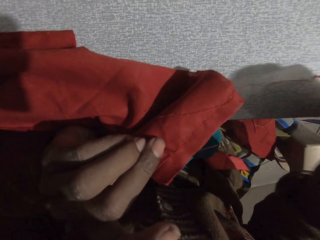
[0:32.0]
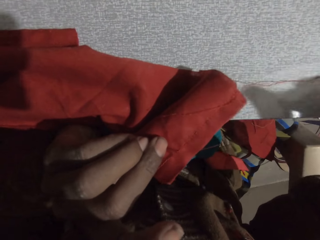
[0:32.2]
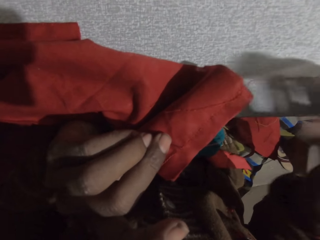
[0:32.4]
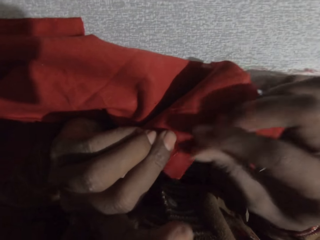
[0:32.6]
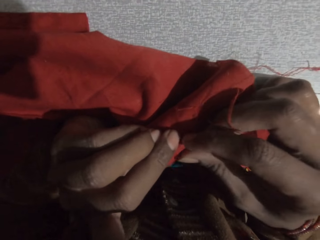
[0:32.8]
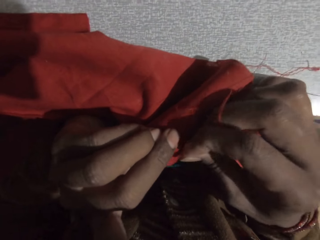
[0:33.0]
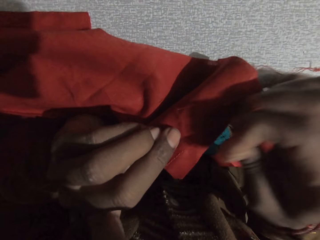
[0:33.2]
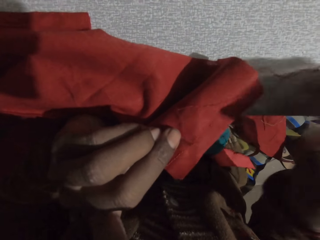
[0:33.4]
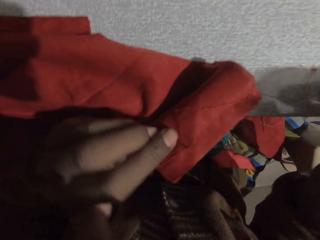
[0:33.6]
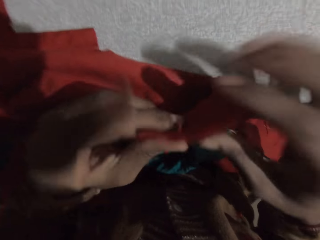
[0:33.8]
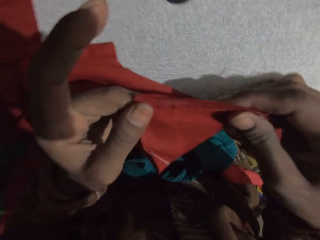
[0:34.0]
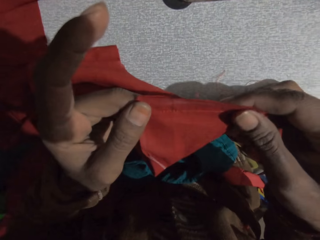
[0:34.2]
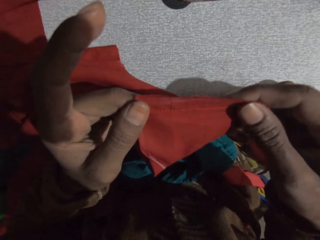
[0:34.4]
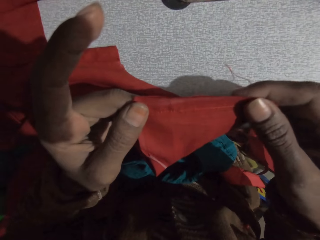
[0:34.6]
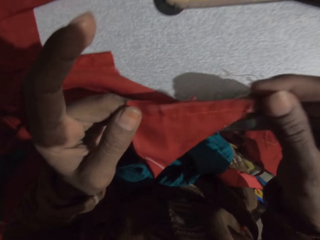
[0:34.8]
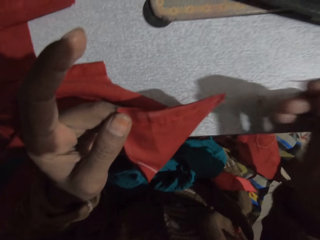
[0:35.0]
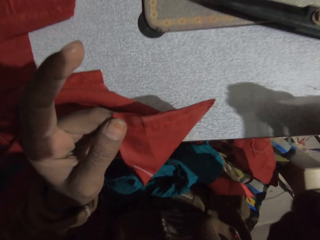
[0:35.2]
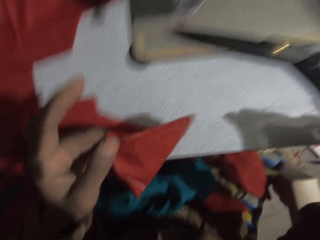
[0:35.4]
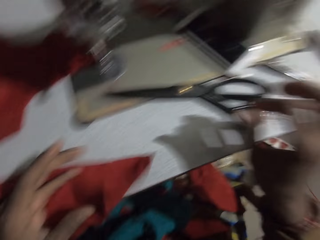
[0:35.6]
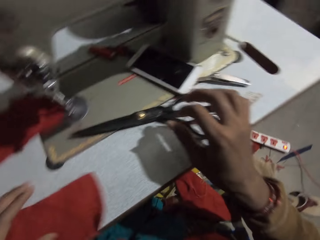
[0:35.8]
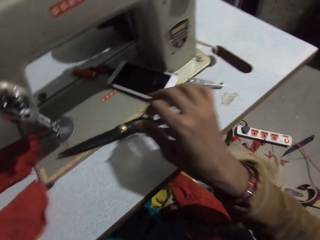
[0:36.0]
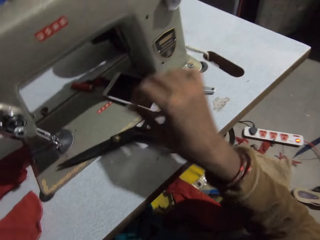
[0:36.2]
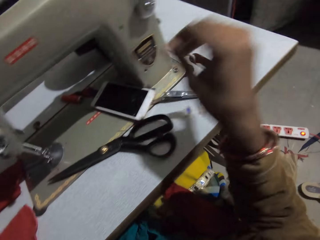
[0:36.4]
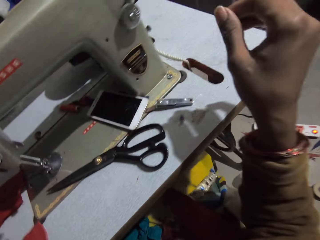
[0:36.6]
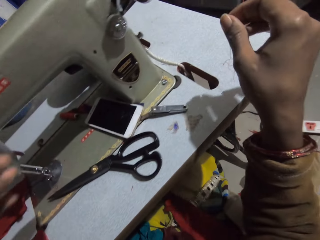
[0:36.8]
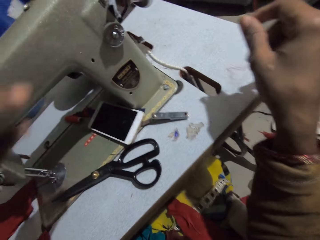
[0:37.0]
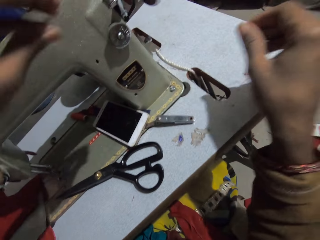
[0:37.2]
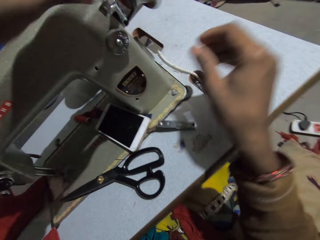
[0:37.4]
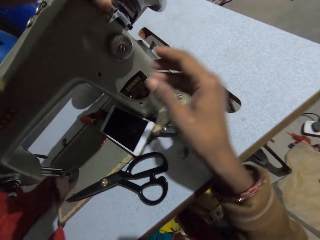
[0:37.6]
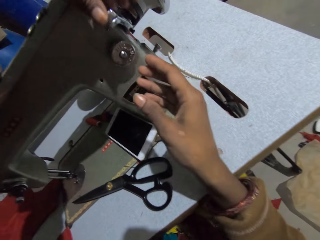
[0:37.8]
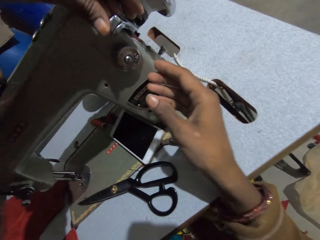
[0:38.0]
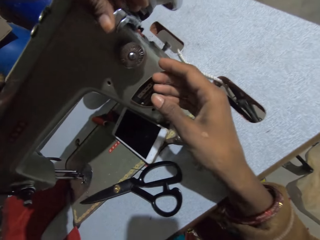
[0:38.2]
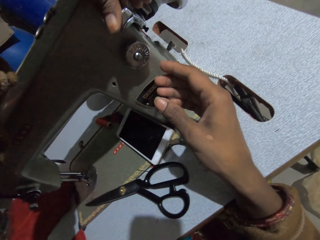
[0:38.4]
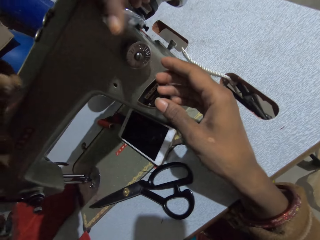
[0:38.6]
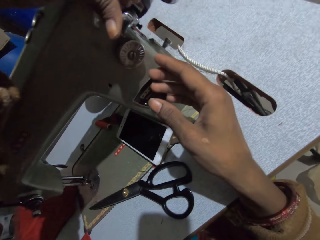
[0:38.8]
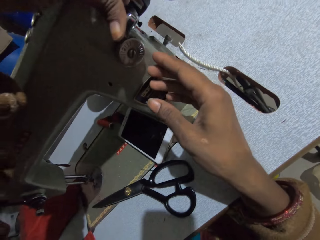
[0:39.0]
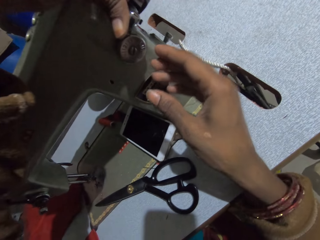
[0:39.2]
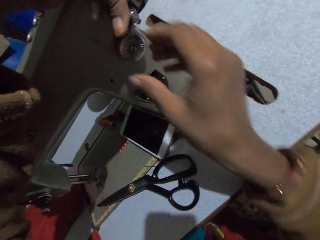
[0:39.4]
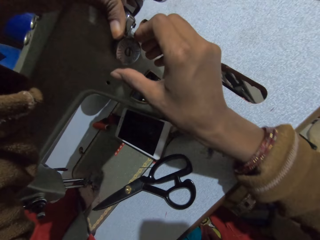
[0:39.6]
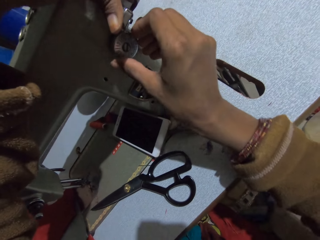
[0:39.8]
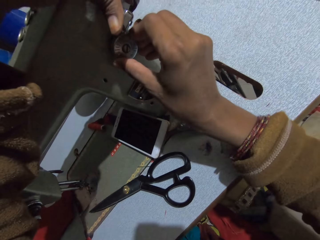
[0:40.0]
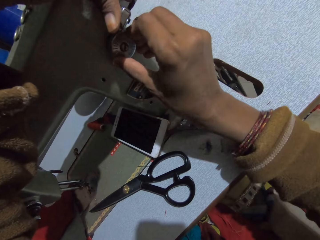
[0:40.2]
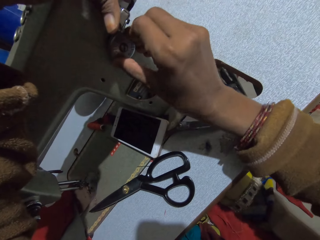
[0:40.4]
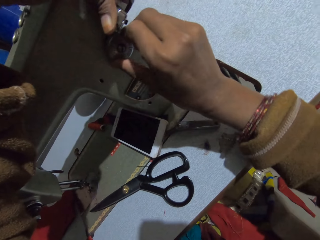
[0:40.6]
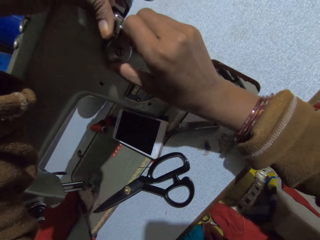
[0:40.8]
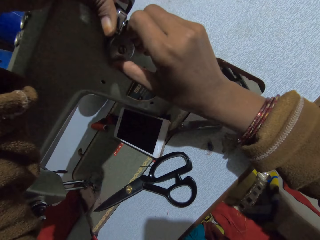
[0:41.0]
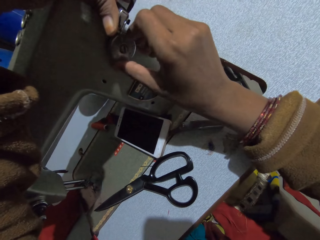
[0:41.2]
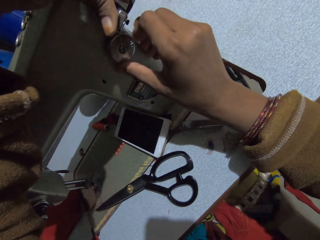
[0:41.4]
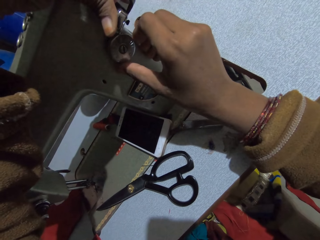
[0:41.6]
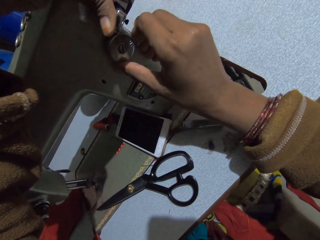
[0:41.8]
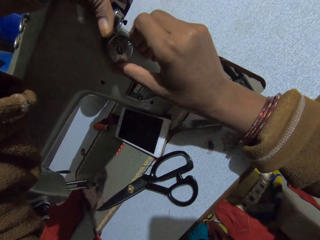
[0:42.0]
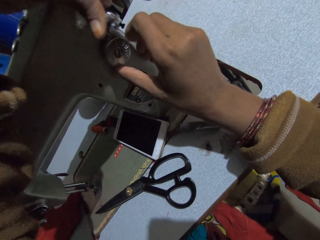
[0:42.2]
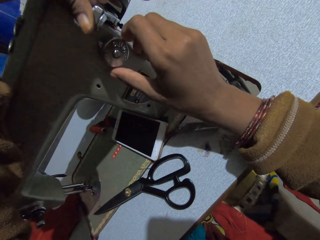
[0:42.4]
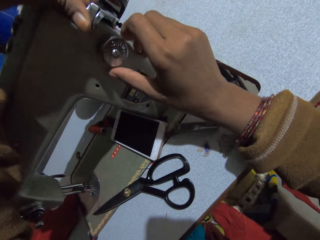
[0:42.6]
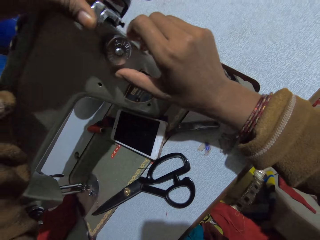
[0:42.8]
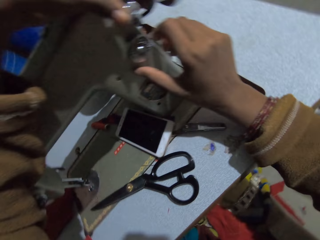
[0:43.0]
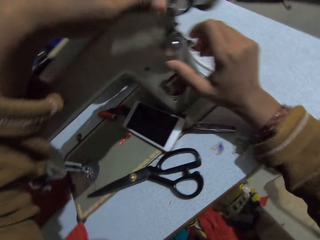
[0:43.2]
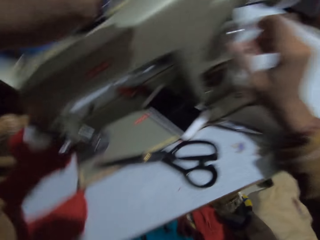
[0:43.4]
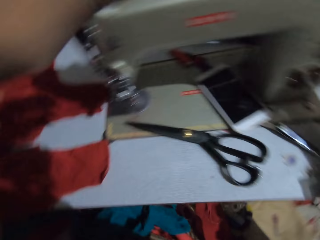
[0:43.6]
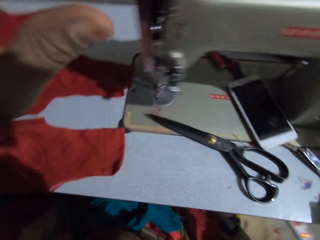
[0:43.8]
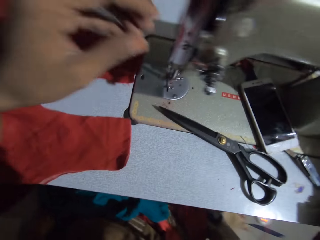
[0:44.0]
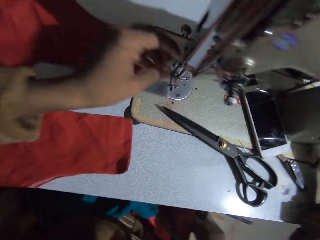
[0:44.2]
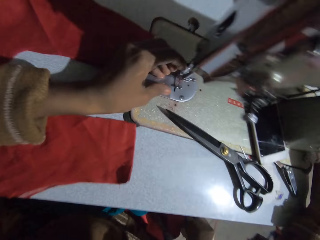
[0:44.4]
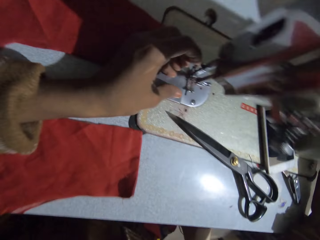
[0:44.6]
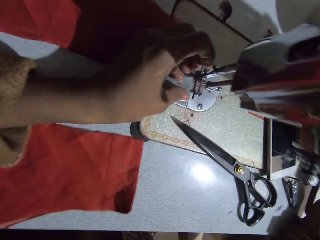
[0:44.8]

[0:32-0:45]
The camera wearer looks at the cloth. They turn the cloth. They move hands. They adjust the thread guide of the sewing machine. They pull a machine knob. They turn a machine button.

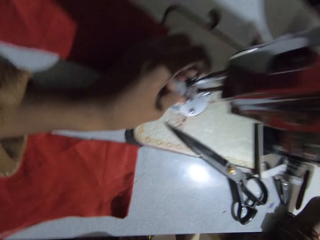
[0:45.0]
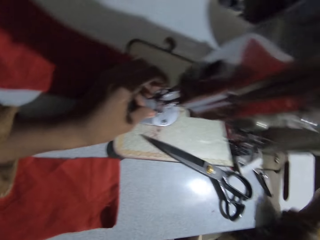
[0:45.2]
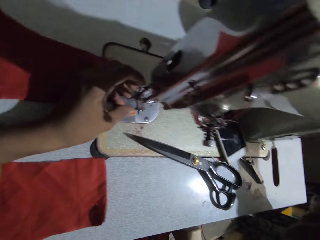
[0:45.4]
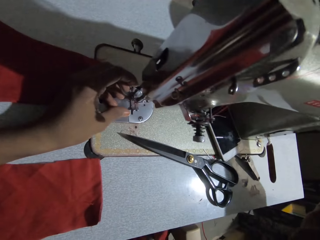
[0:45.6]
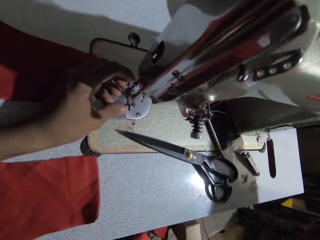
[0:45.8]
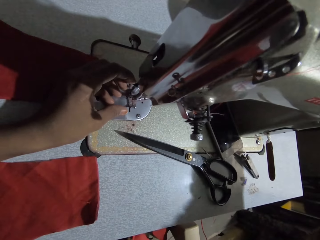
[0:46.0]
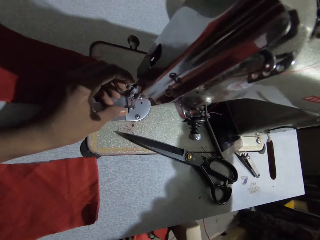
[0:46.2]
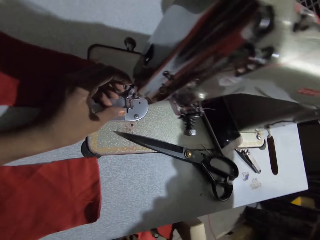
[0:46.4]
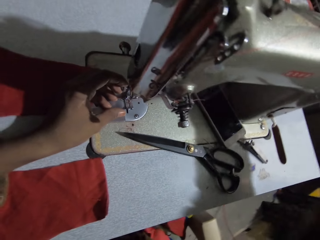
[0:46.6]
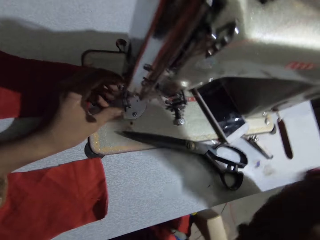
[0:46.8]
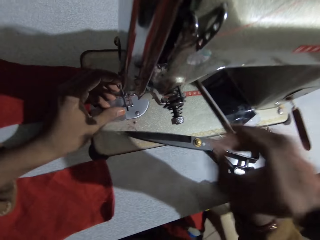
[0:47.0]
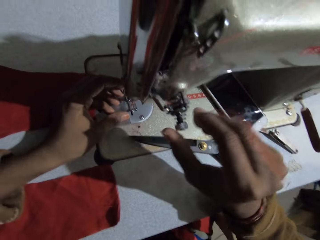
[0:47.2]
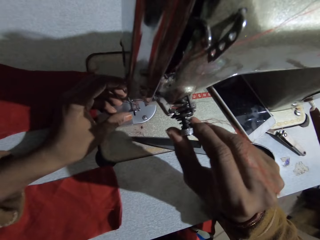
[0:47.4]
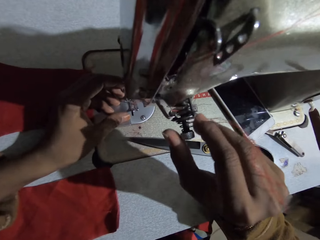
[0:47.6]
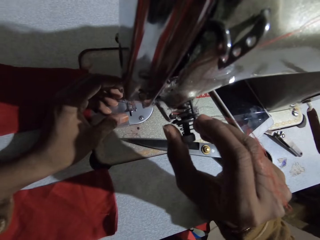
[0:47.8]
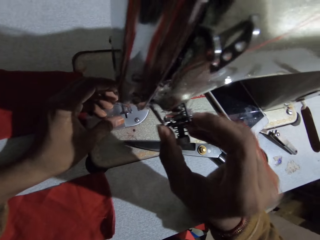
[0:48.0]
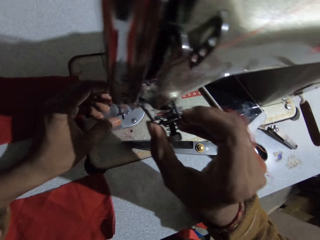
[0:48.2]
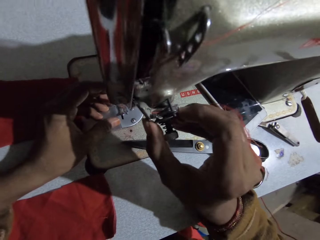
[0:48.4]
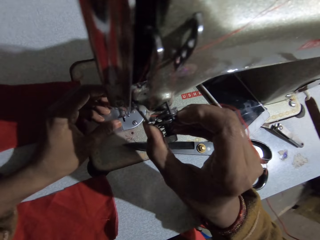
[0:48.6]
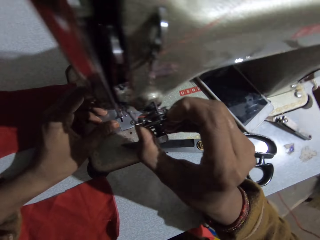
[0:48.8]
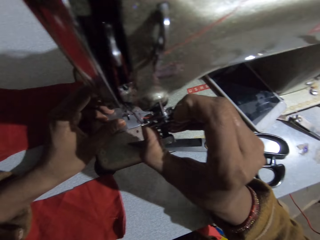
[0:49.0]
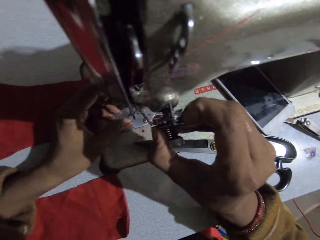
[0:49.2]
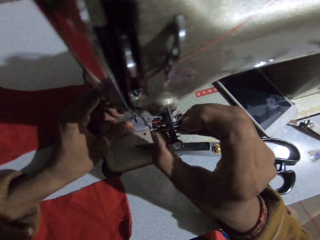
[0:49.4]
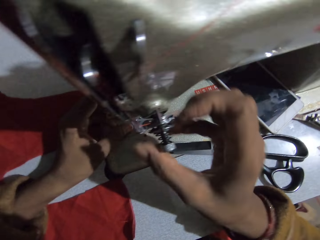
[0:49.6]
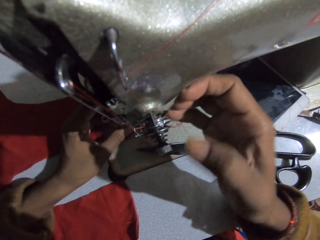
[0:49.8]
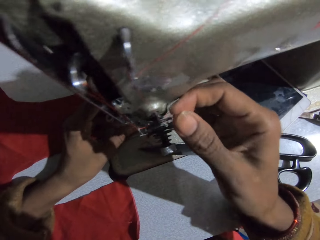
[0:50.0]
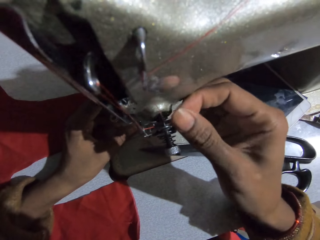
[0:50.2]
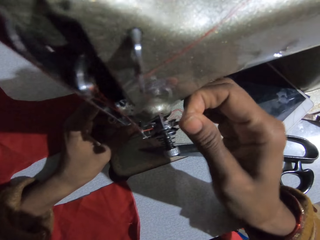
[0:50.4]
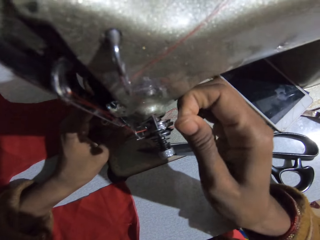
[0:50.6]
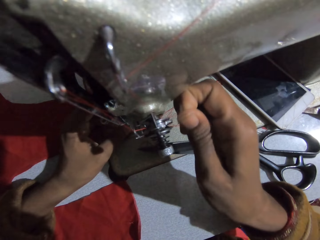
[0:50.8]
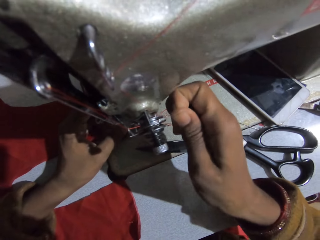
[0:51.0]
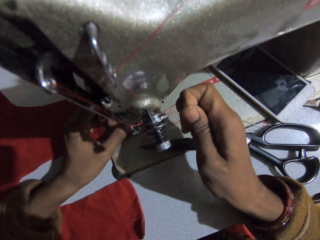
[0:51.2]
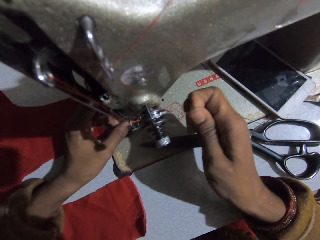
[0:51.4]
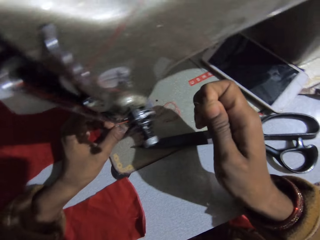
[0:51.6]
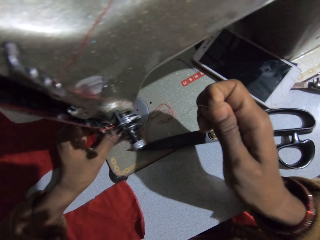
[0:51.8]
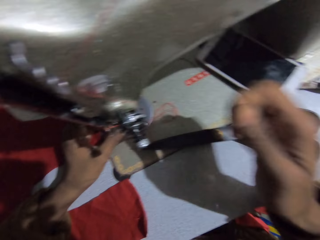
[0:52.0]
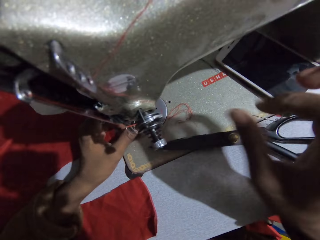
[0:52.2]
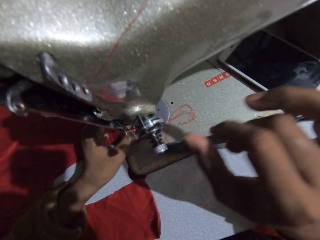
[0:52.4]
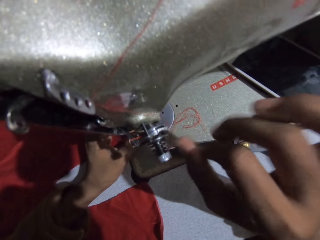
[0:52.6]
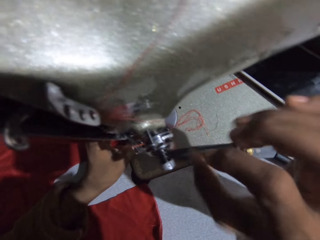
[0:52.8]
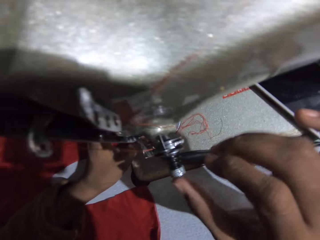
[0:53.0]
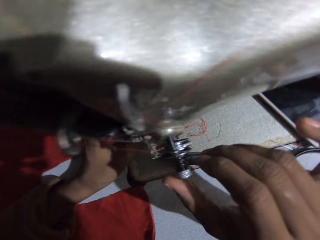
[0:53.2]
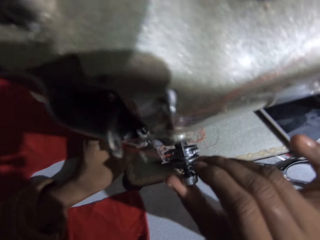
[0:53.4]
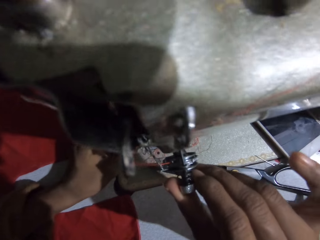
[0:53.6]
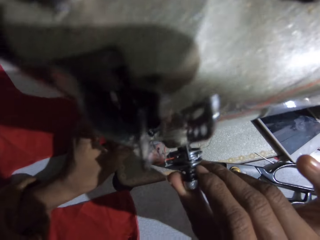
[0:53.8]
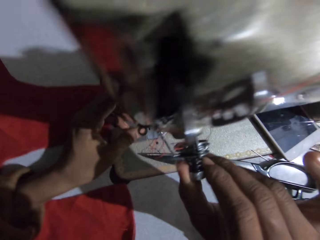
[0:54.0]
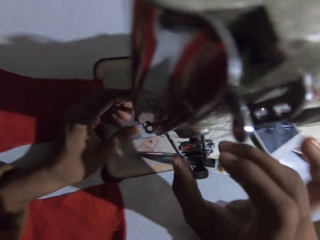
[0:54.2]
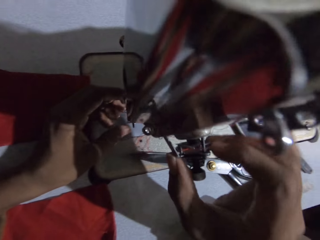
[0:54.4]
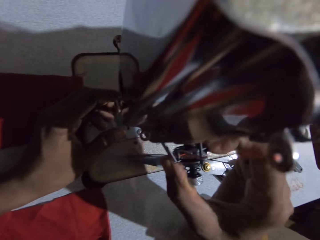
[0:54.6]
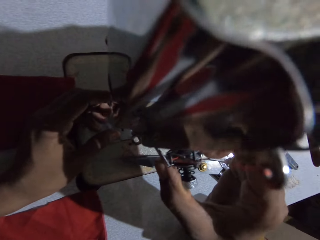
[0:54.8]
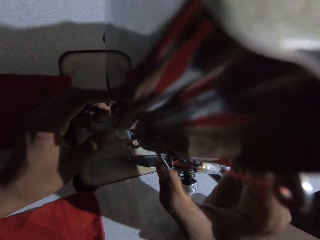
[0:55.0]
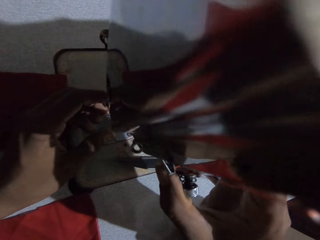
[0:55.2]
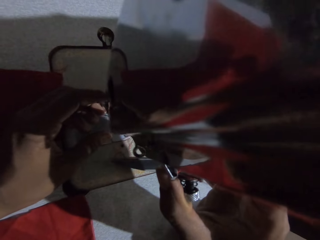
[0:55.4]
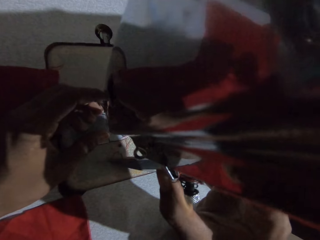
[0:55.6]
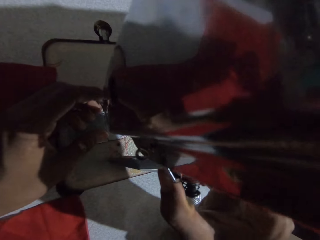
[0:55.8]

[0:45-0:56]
The camera wearer holds a machine. They remove thread from the sewing machine with the hand. They turn a machine part. They pull a thread.
